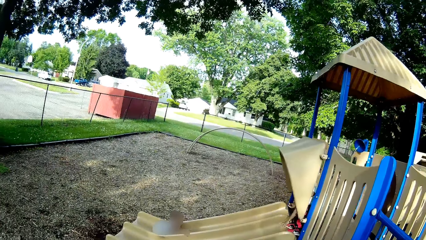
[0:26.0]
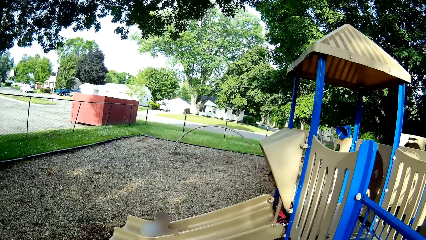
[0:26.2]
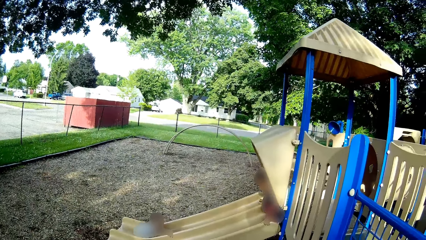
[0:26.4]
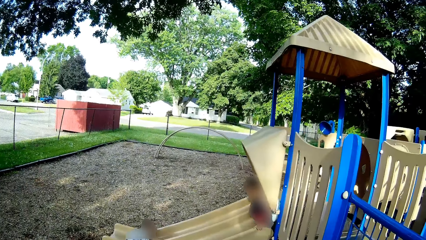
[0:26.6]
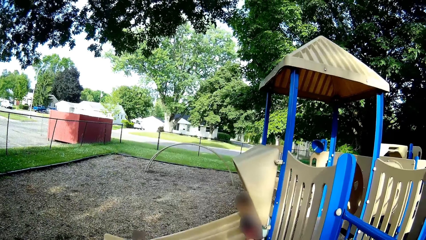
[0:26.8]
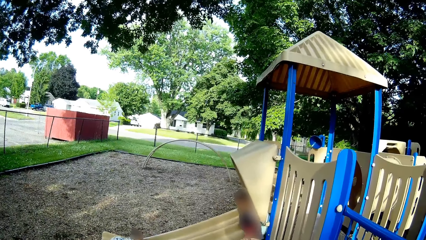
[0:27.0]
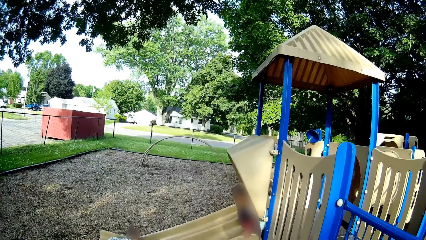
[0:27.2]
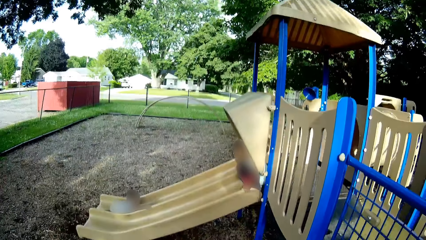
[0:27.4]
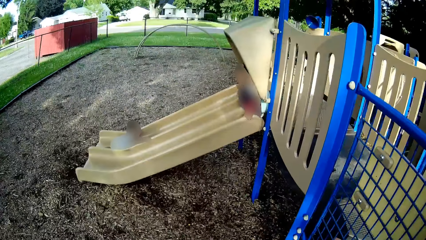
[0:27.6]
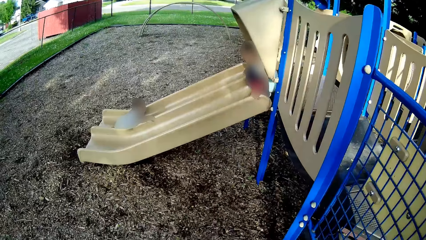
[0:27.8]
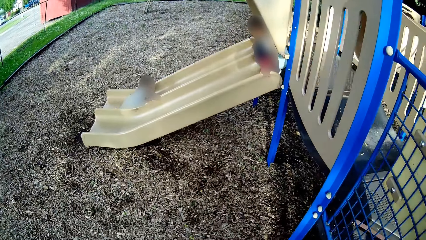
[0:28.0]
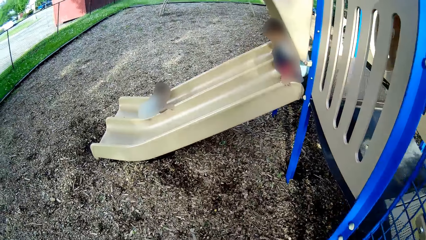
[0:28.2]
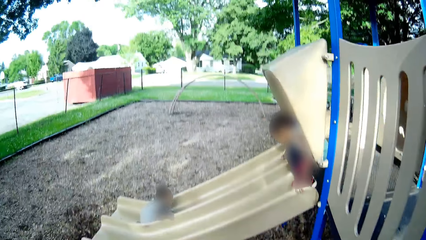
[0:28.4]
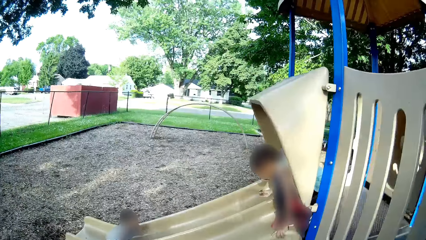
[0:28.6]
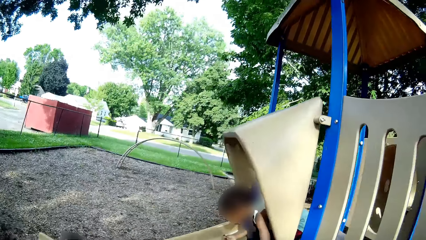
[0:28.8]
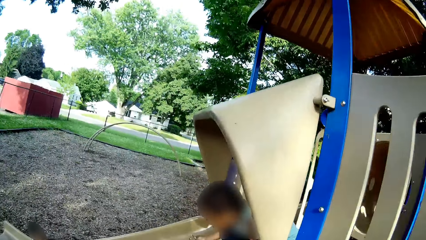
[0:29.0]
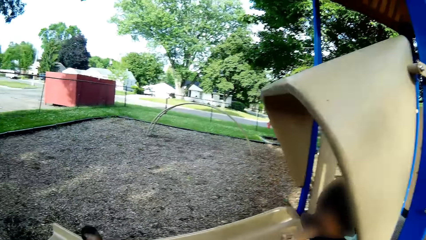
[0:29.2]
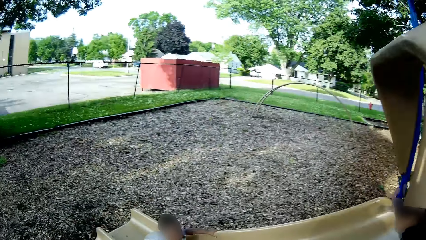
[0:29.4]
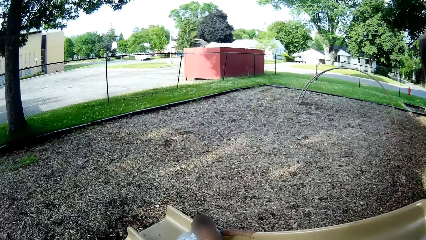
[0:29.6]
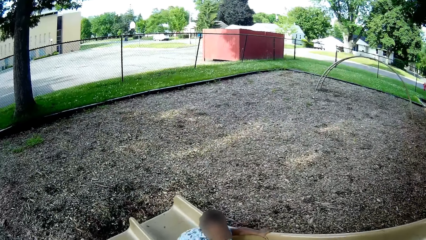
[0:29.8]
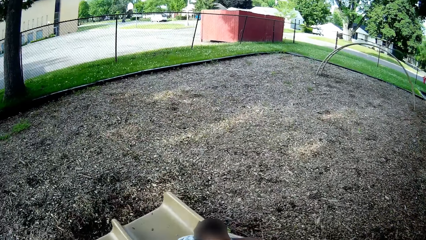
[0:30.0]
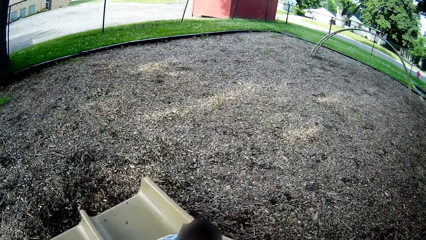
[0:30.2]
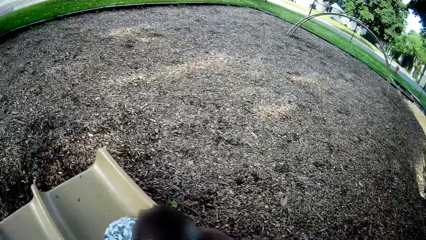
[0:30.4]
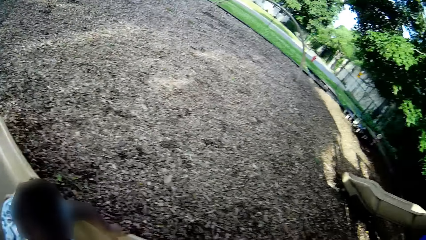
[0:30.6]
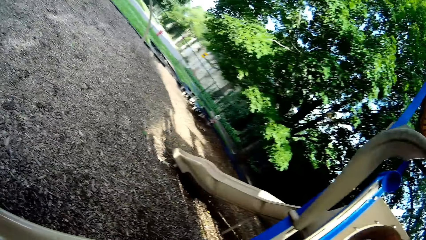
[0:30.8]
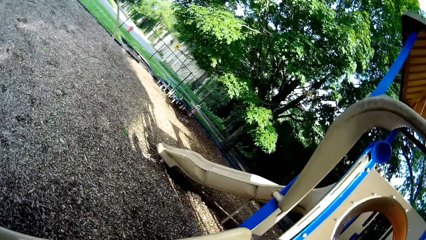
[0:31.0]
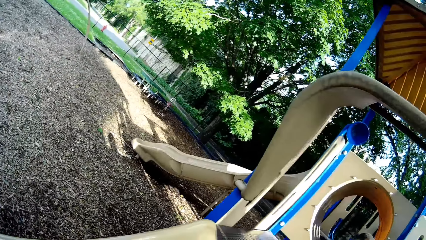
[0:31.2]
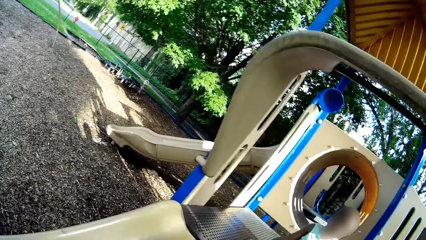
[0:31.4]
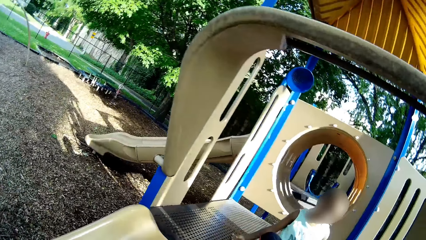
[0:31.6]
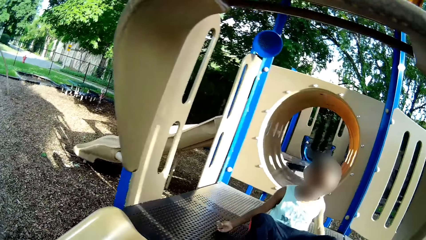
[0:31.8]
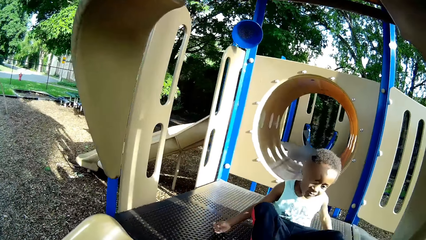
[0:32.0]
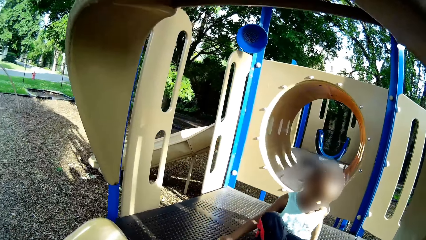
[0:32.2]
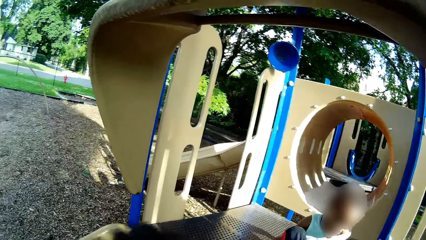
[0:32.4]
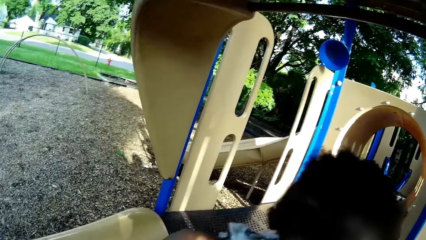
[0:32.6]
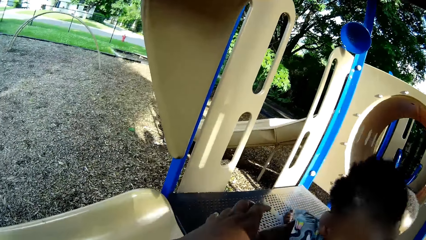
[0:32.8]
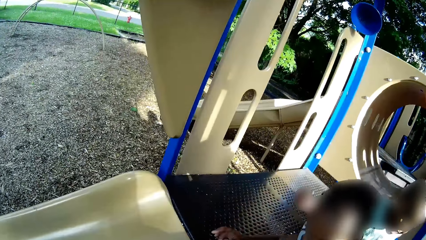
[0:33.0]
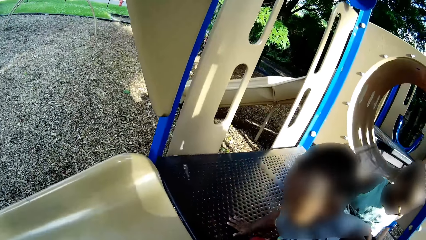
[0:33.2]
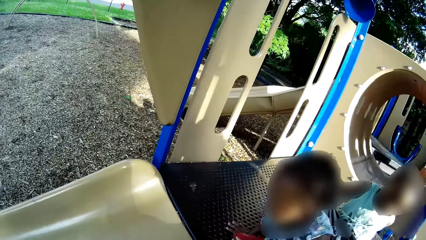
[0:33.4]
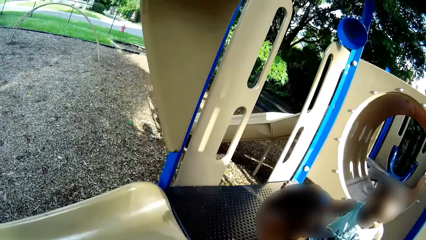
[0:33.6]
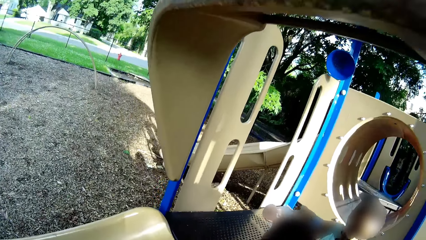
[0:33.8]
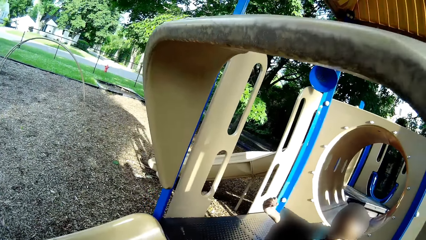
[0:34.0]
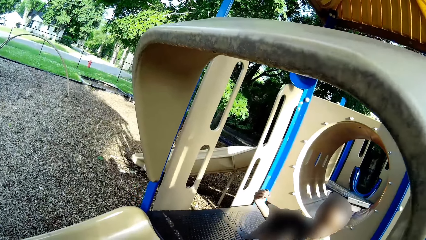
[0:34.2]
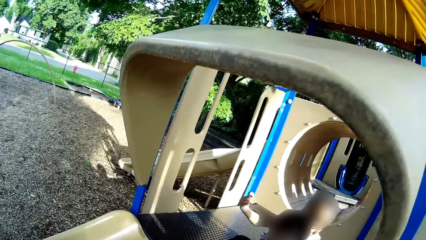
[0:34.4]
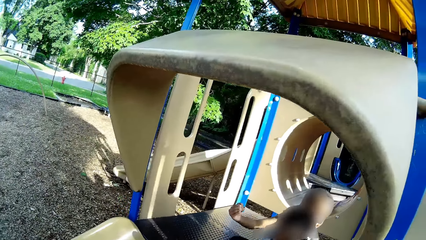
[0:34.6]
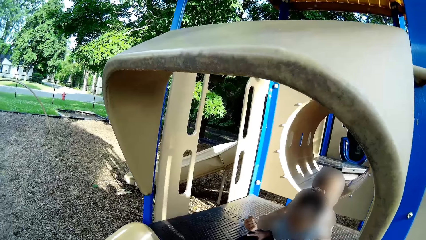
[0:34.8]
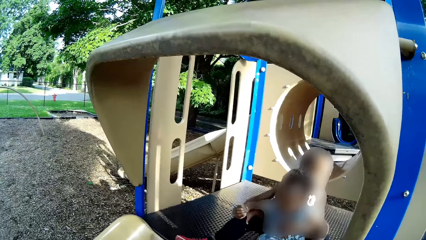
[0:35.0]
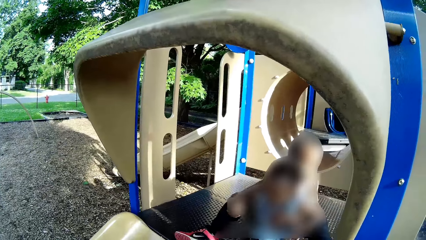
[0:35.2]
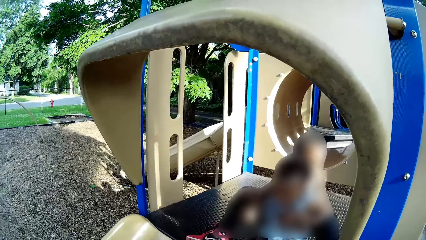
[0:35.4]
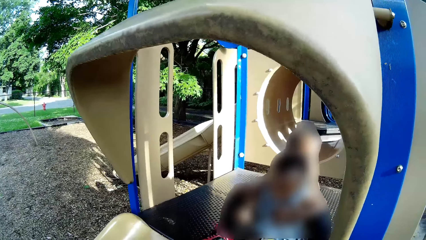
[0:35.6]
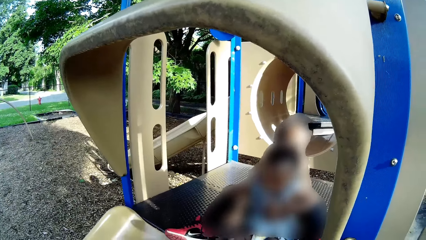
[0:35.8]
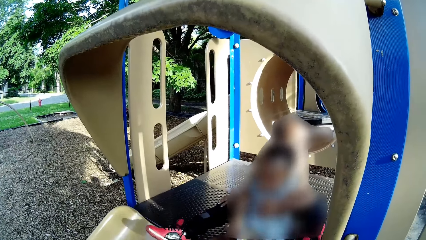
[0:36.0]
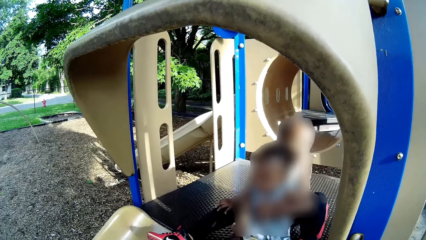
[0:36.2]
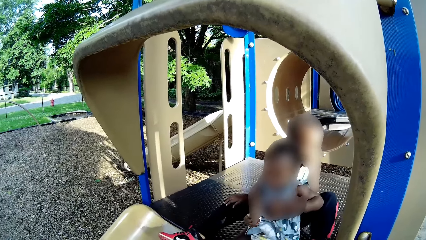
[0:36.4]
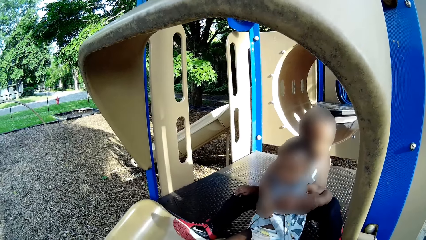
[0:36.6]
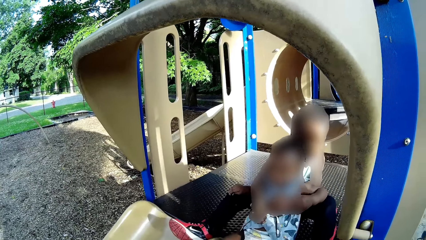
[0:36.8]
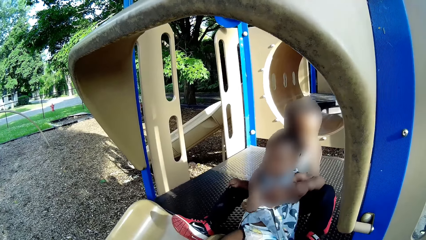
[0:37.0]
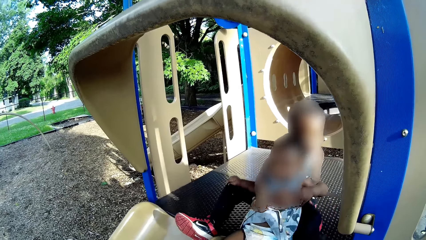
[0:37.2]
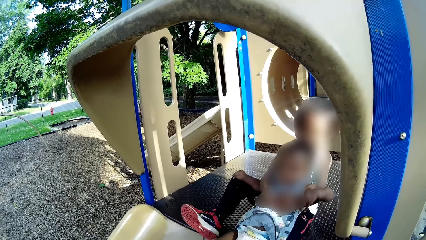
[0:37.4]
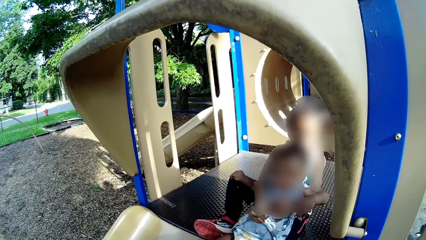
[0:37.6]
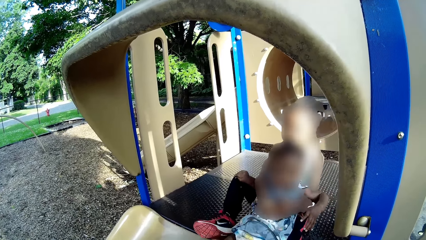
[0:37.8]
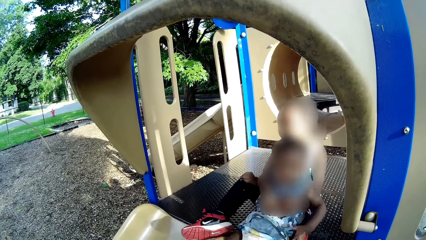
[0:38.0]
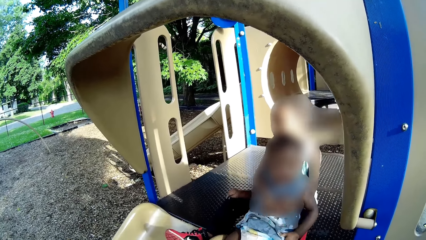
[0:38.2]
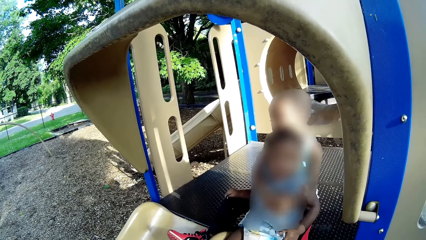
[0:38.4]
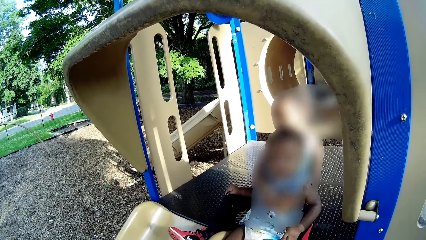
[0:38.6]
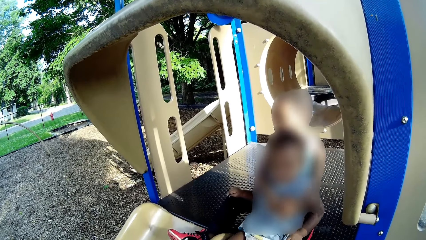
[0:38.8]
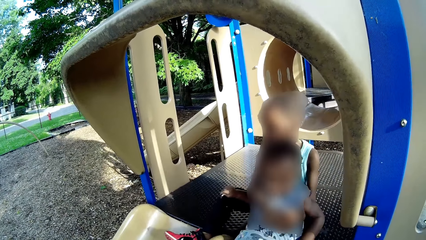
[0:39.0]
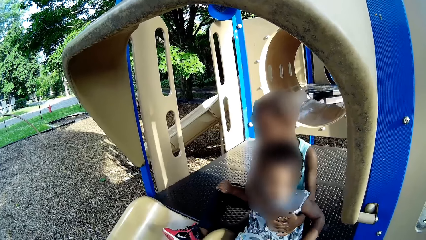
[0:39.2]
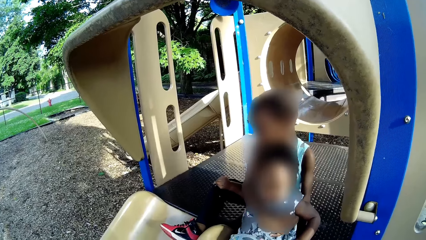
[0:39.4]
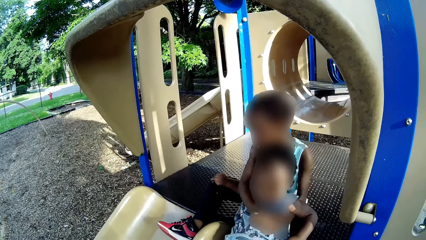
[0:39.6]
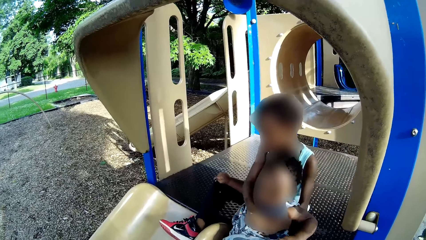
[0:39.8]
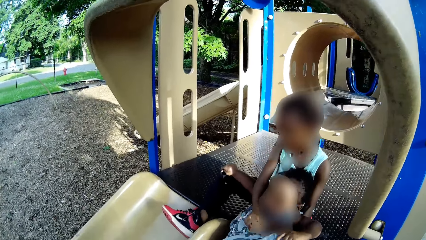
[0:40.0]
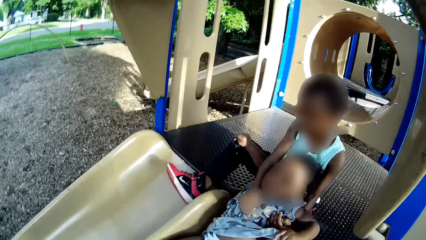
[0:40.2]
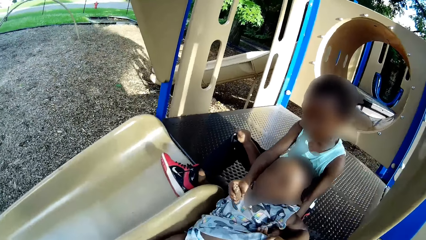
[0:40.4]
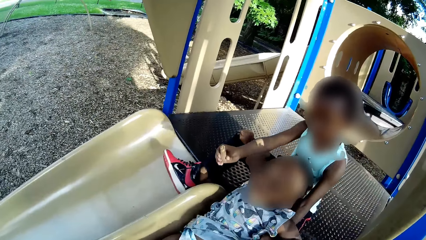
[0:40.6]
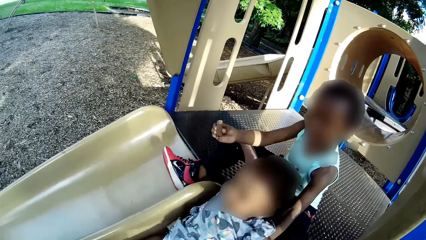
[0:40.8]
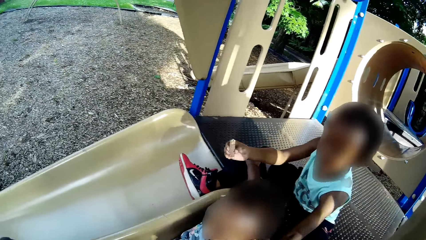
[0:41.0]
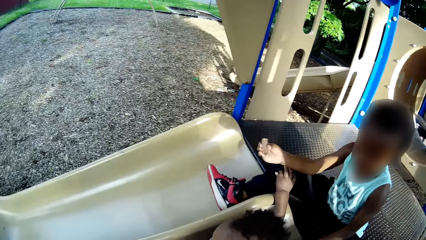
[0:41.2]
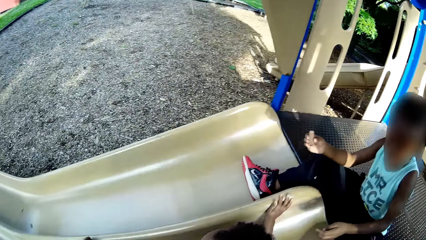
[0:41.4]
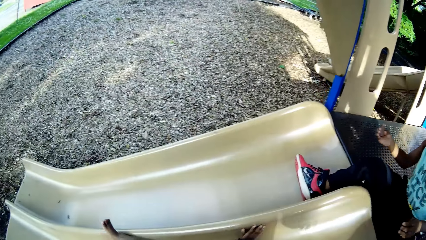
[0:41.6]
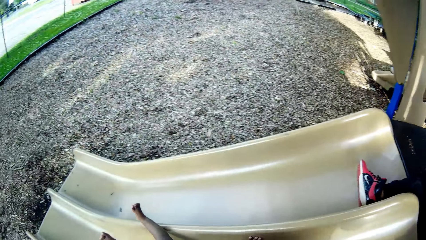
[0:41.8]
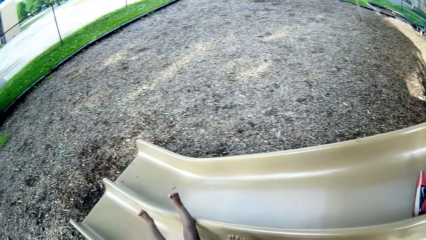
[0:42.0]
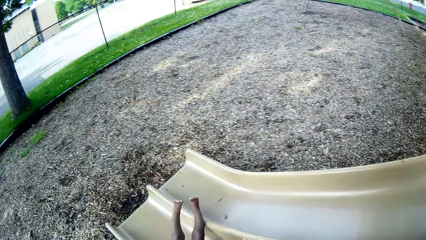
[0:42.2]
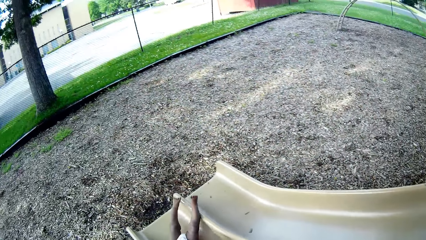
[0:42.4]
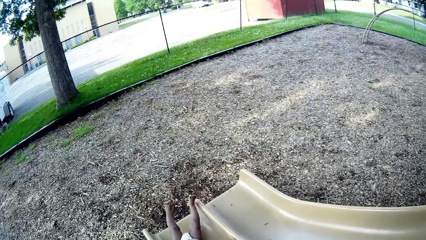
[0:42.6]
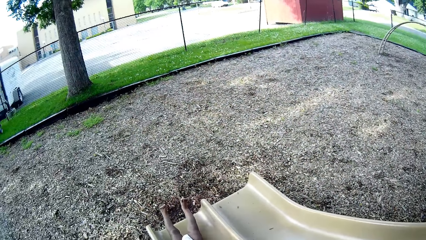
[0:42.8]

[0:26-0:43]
A child gets in the play area. The camera wearer converses with the child. They carry the girl to the top of a right ramp of the slide with her left hand. The boy holds the girl with both hands. The child and another child play. The camera wearer interacts with the boy. The girl slides down the right ramp of the slide.
